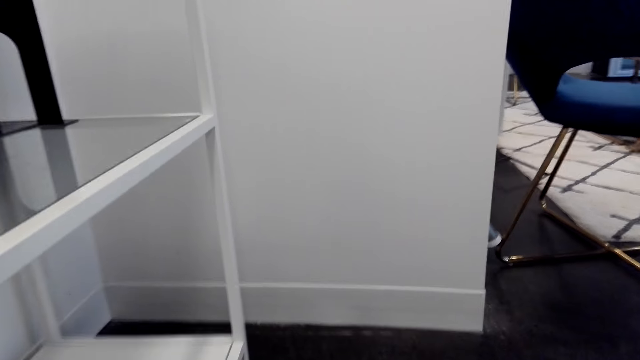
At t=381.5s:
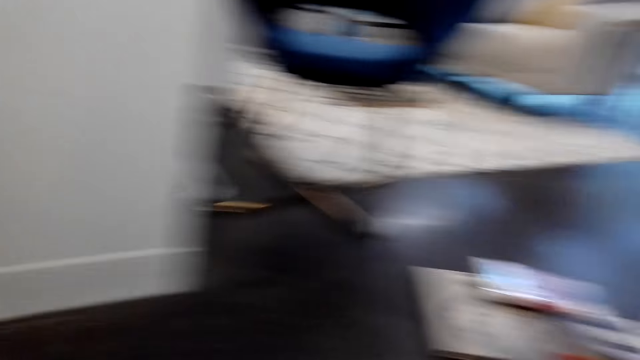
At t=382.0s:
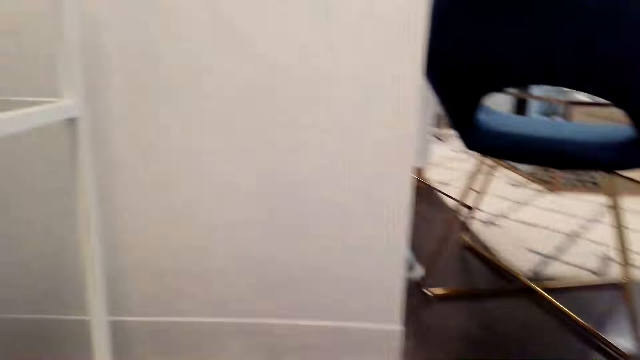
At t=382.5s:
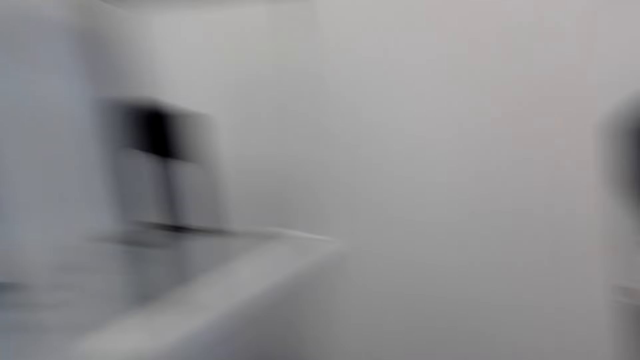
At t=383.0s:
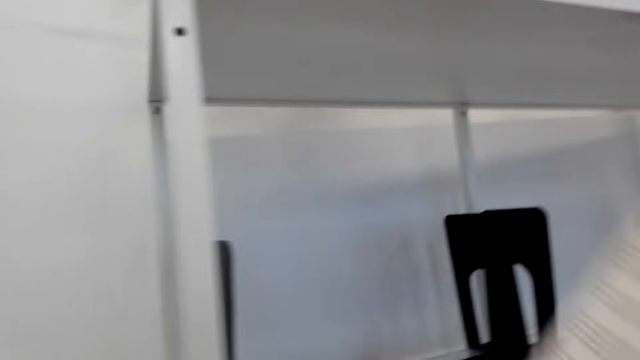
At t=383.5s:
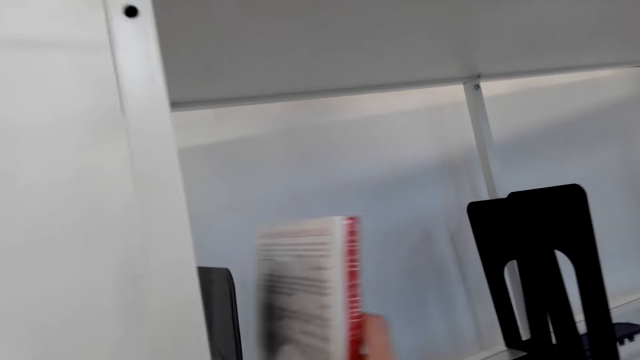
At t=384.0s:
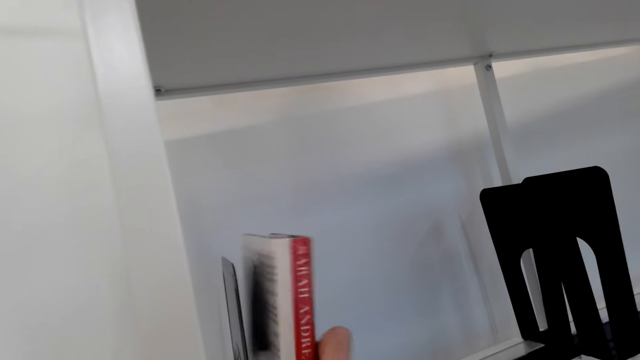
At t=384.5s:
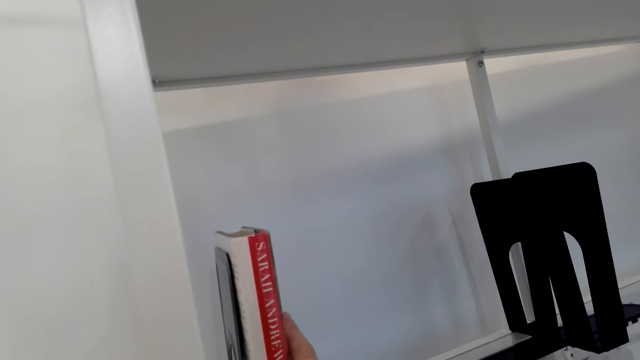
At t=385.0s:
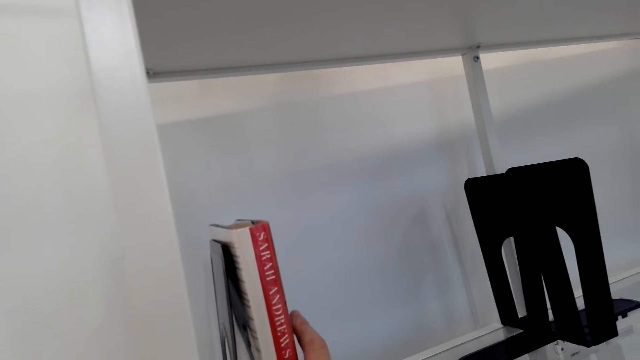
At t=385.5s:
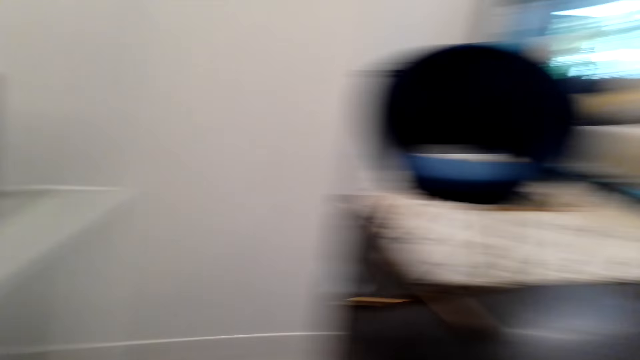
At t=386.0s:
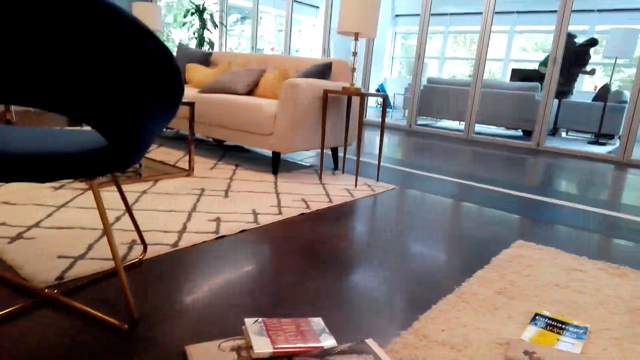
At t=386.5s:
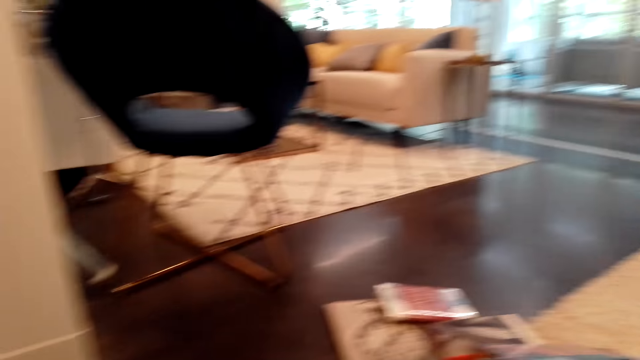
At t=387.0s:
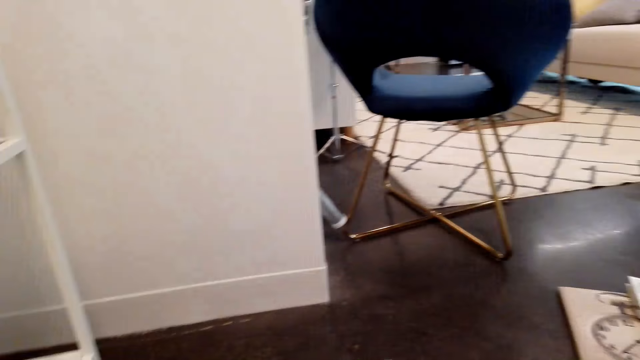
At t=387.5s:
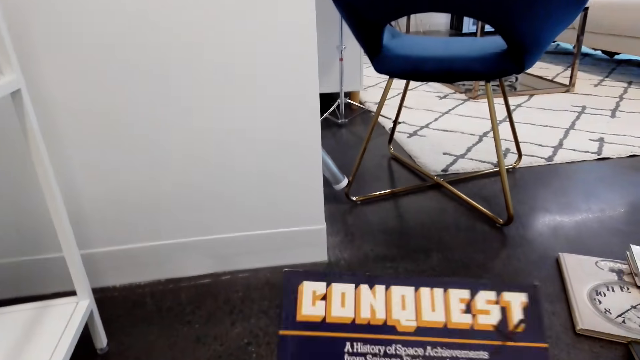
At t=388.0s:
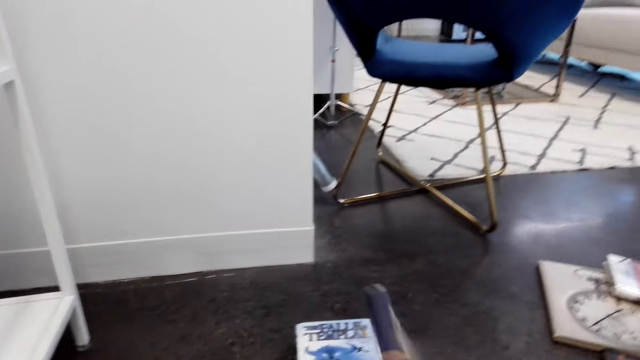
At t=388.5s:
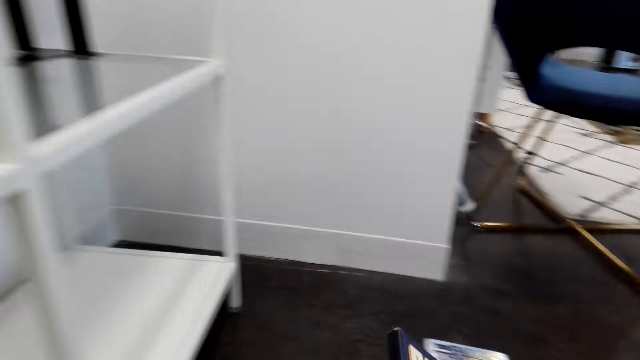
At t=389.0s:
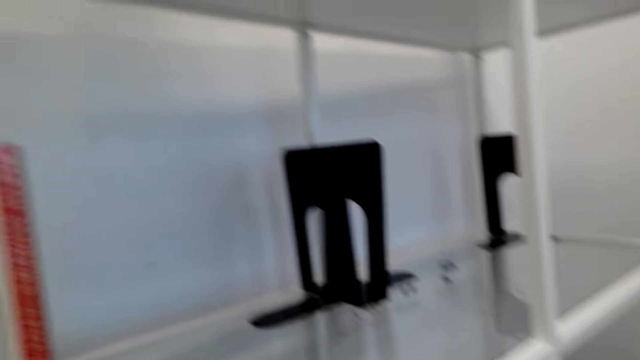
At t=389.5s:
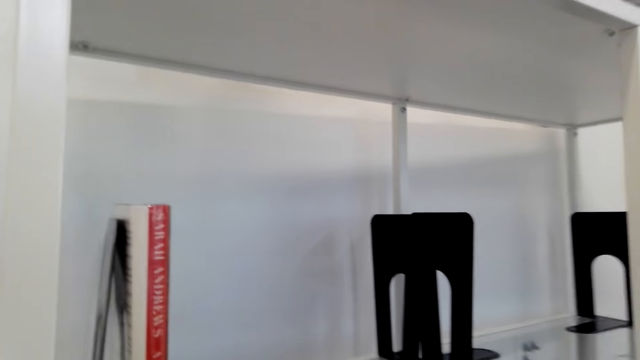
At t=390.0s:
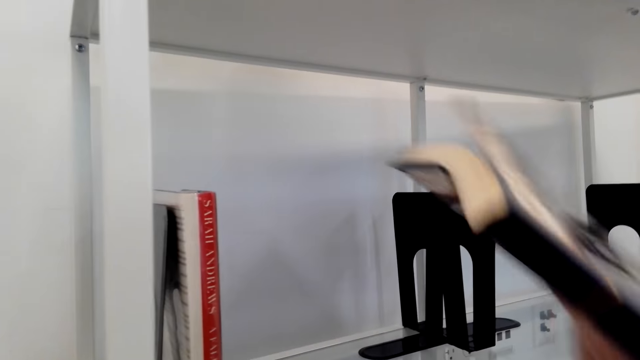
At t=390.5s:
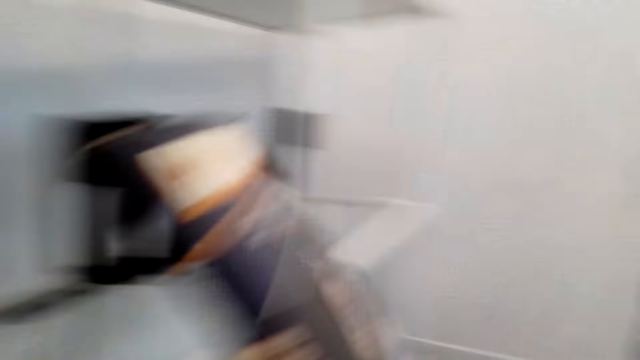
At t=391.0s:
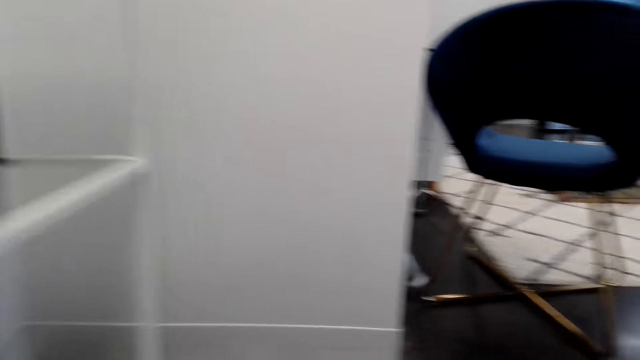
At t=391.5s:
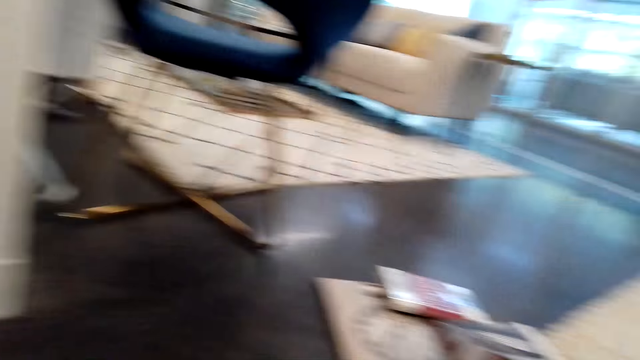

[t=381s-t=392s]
The camera wearer puts the book on the shelf. They look at a book and pick up the book on the floor.

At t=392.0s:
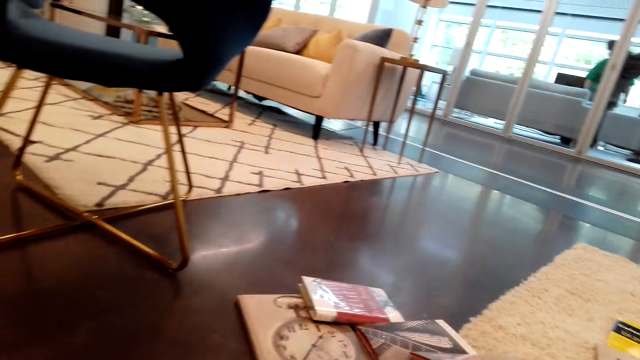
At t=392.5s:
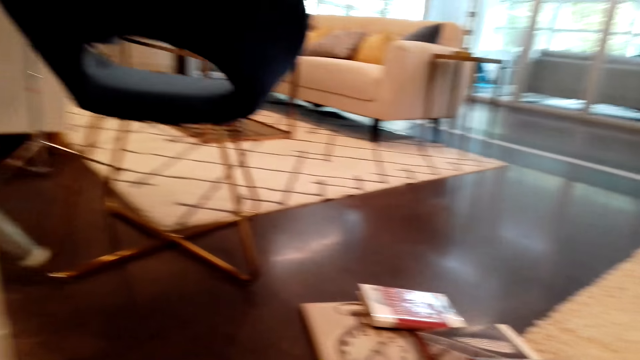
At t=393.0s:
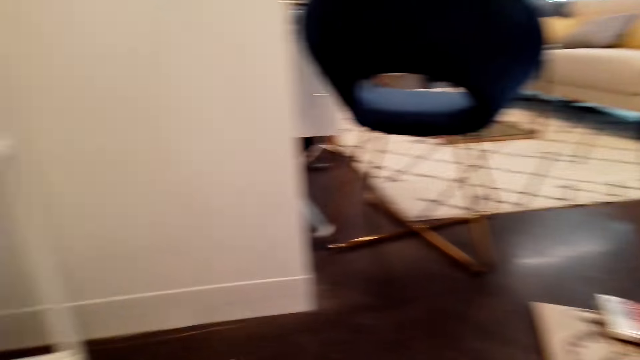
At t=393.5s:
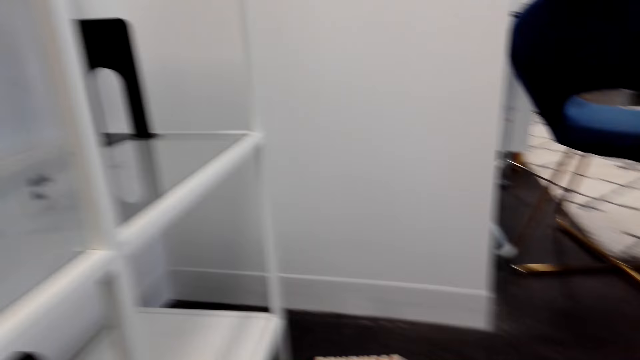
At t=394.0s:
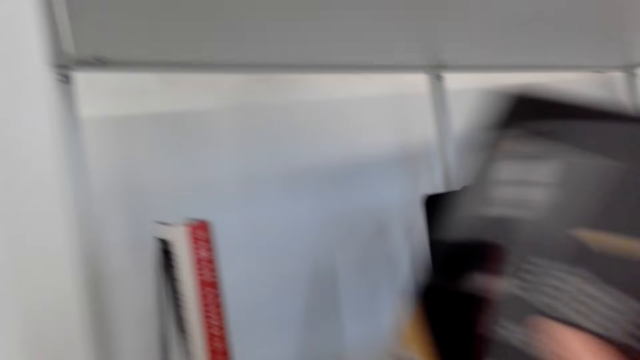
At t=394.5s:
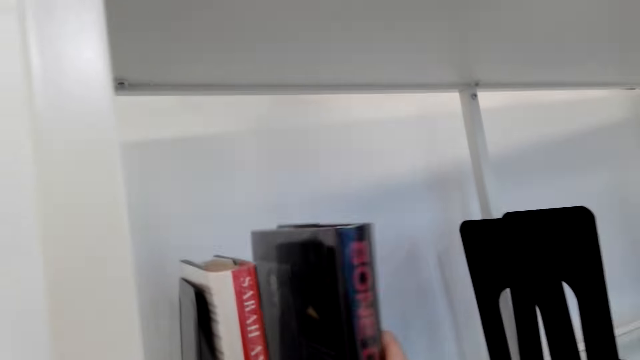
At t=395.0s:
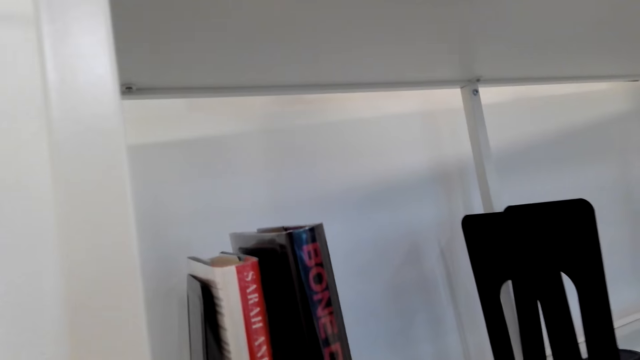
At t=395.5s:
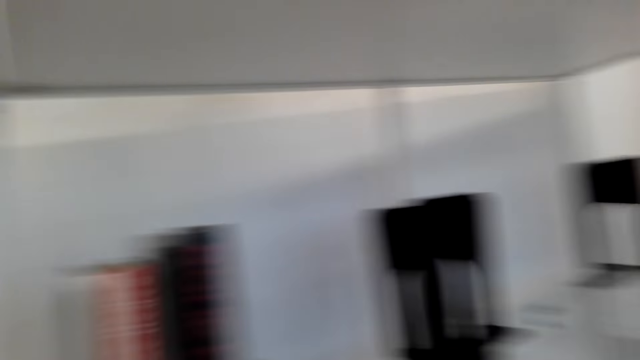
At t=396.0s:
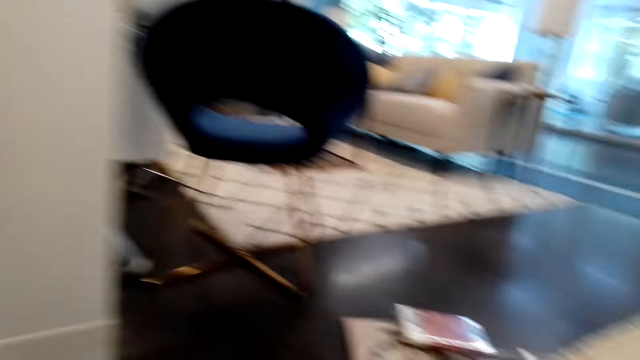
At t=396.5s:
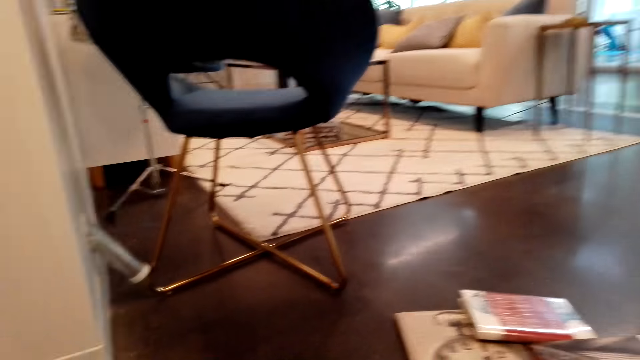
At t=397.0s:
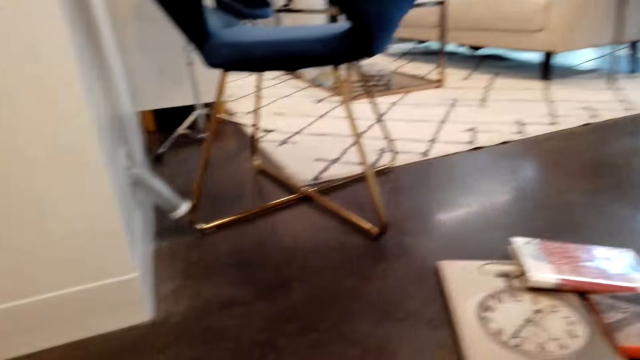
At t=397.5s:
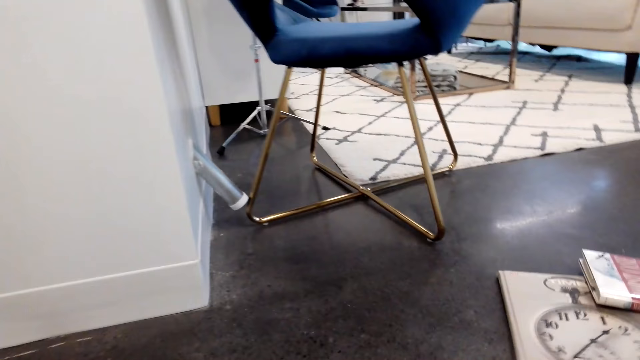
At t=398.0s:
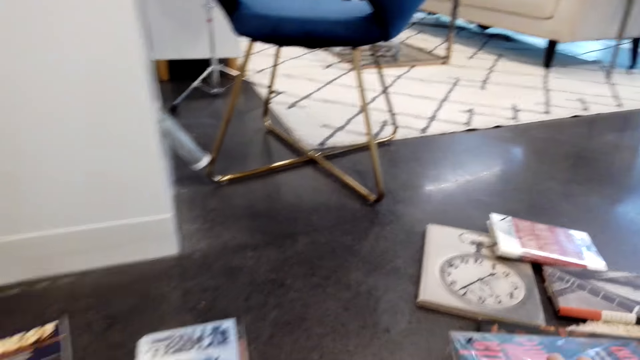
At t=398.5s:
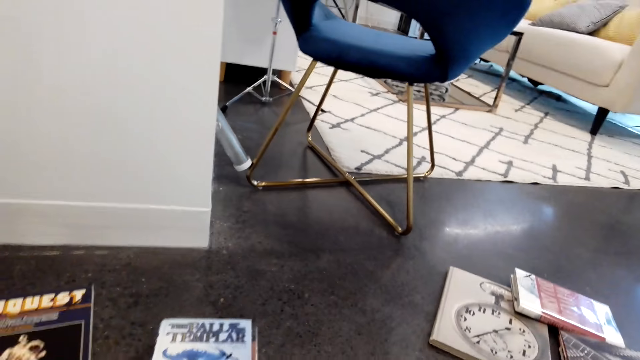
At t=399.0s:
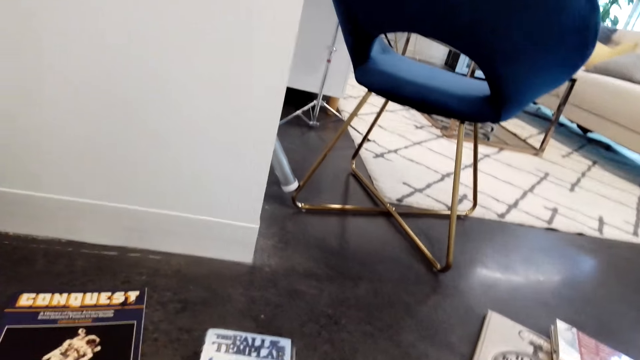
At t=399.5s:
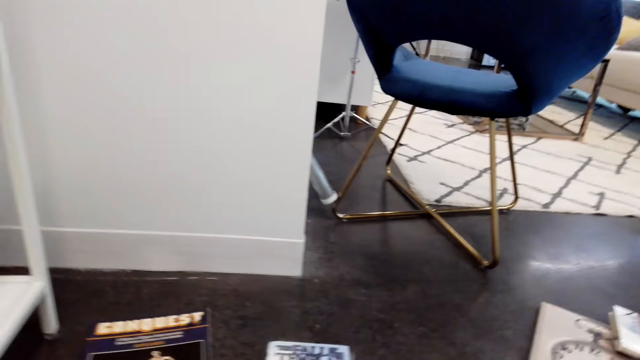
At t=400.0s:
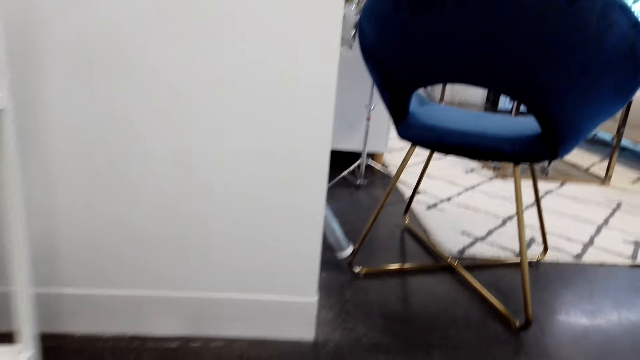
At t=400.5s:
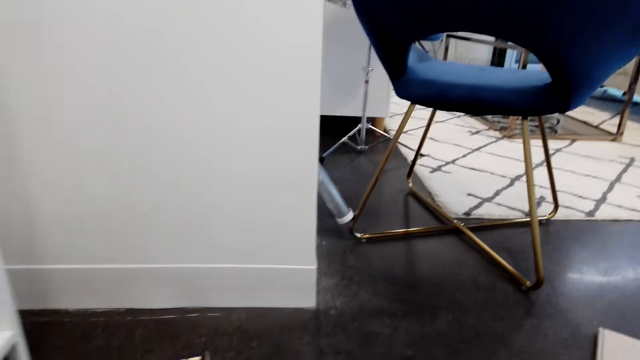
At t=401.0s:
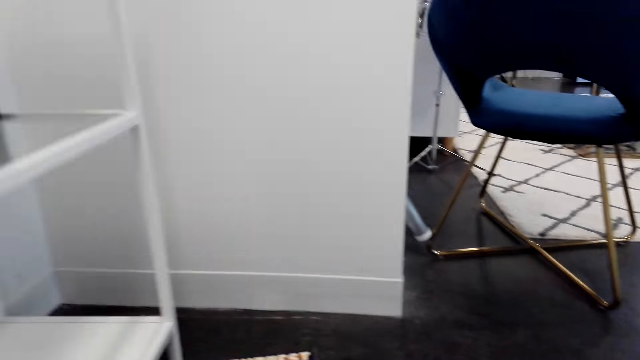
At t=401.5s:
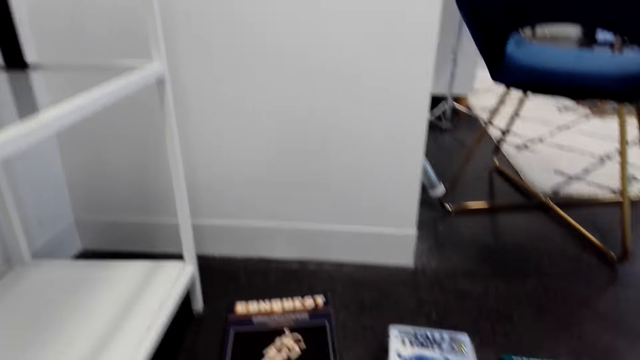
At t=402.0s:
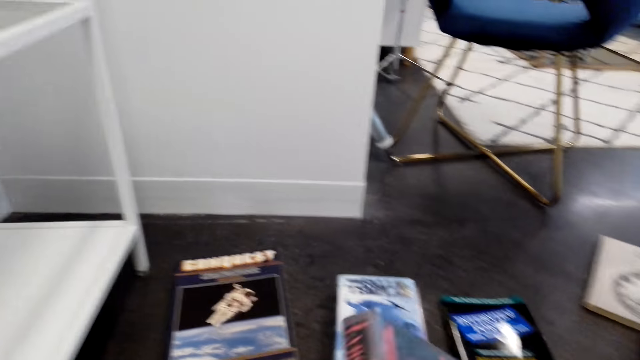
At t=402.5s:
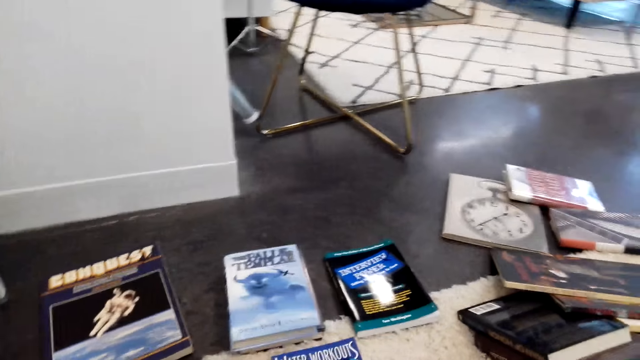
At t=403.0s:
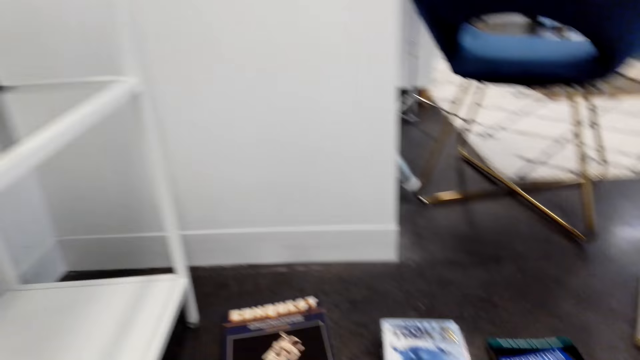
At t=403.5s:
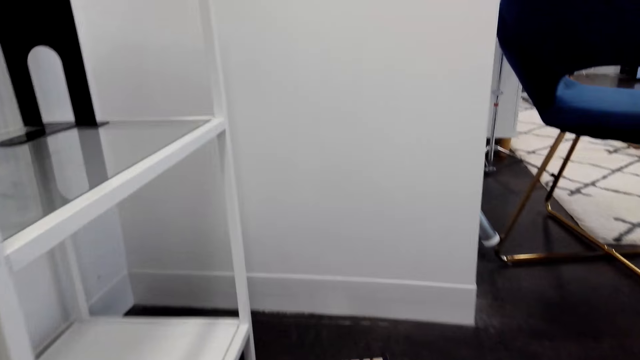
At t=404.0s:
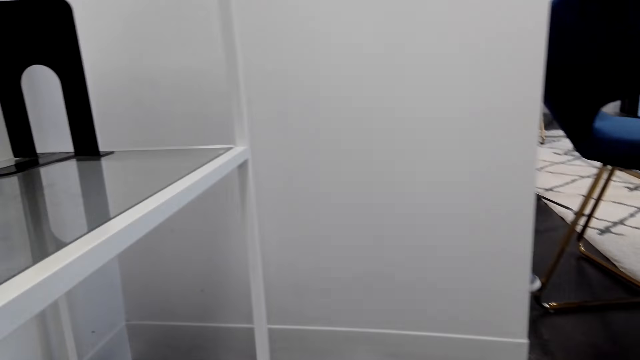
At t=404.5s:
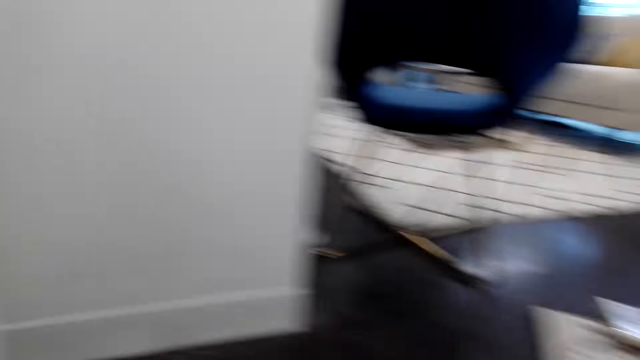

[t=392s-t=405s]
The camera wearer puts the book on the shelf. They pick up a book from the floor and look at the book.
